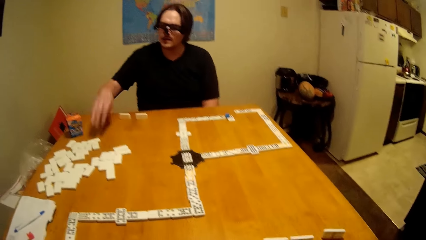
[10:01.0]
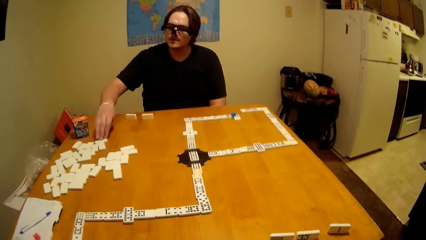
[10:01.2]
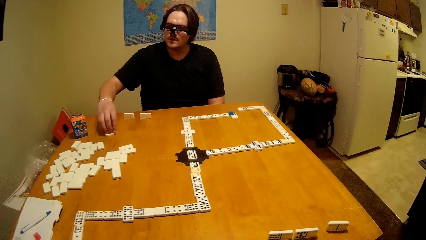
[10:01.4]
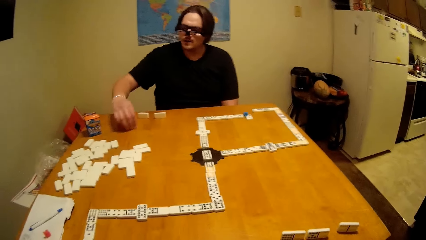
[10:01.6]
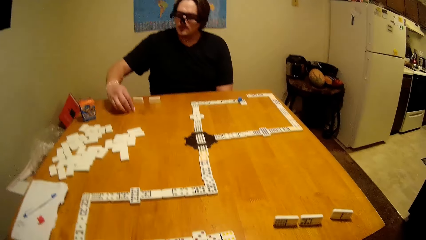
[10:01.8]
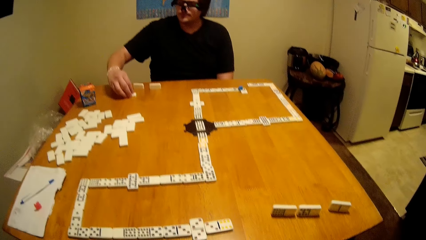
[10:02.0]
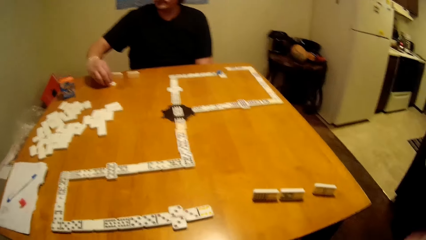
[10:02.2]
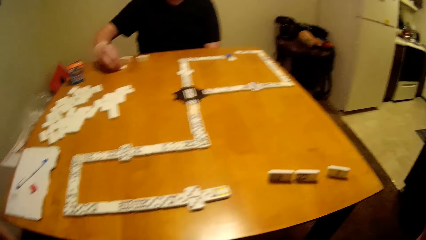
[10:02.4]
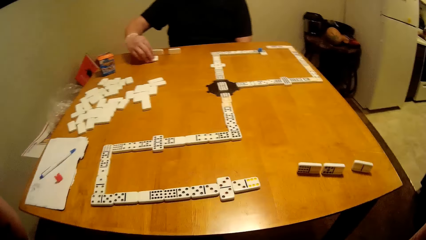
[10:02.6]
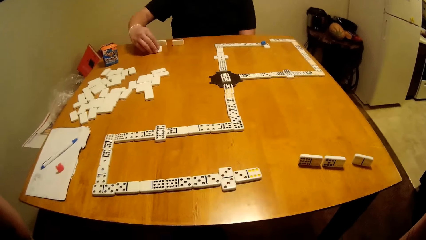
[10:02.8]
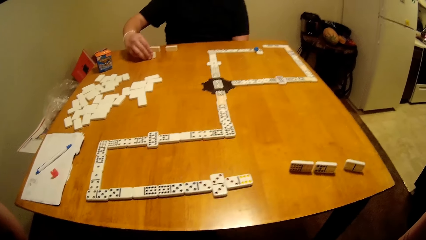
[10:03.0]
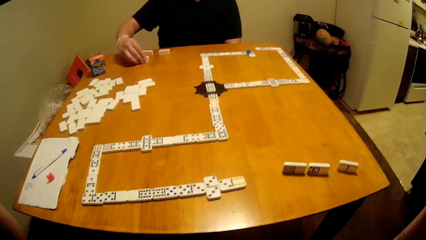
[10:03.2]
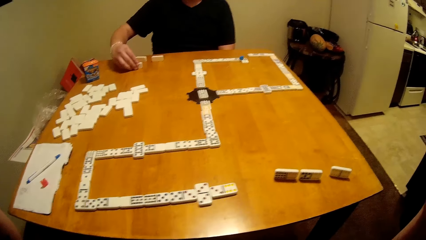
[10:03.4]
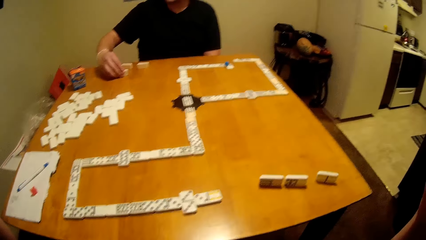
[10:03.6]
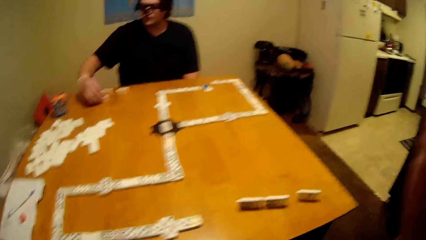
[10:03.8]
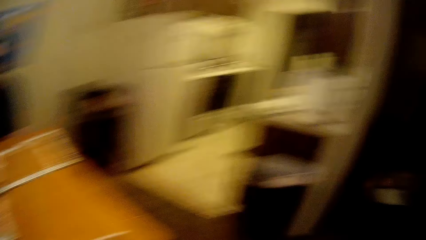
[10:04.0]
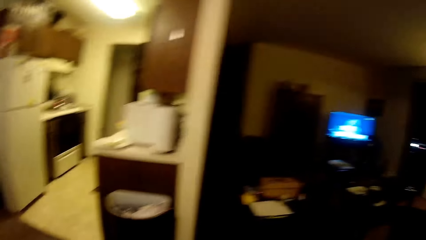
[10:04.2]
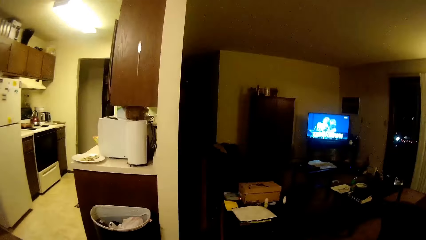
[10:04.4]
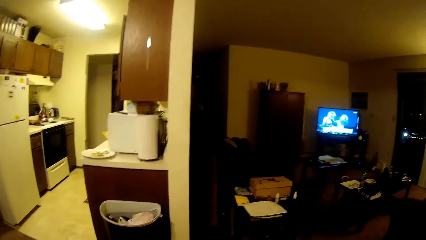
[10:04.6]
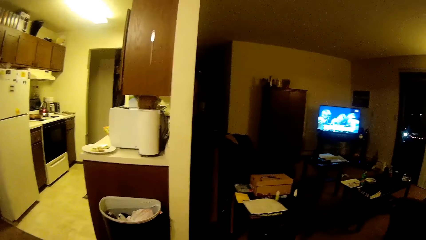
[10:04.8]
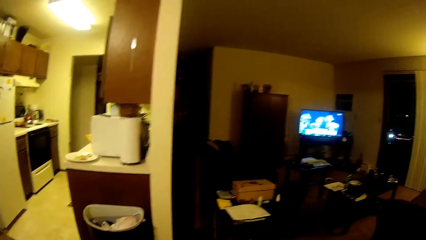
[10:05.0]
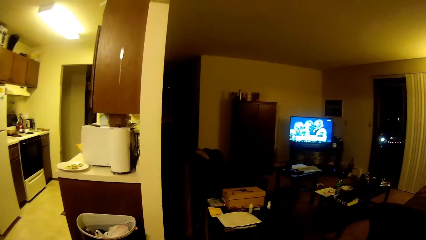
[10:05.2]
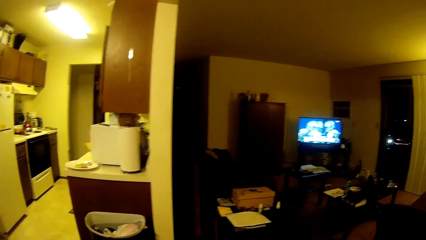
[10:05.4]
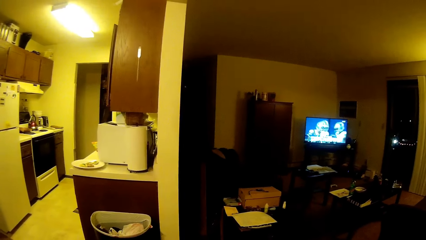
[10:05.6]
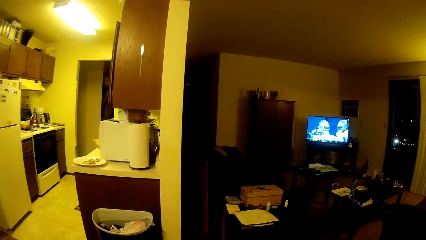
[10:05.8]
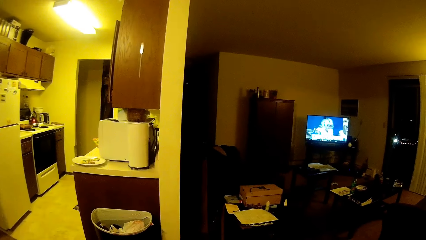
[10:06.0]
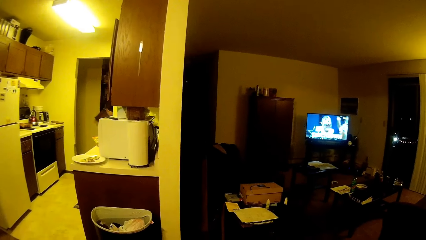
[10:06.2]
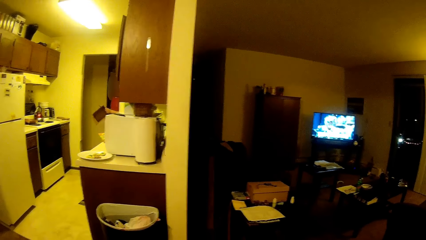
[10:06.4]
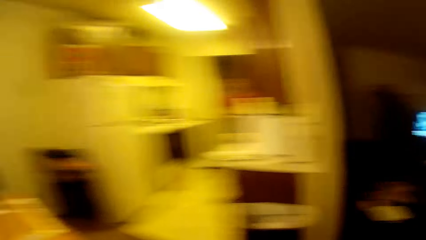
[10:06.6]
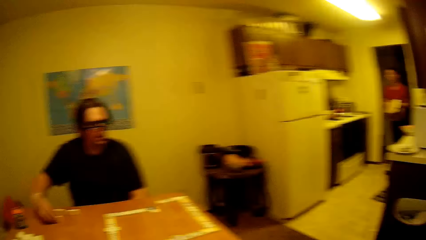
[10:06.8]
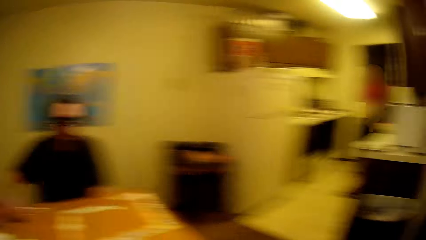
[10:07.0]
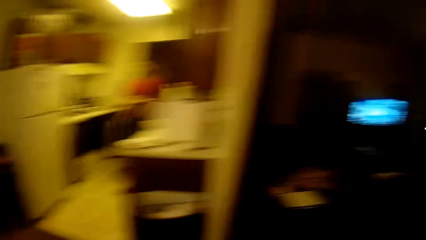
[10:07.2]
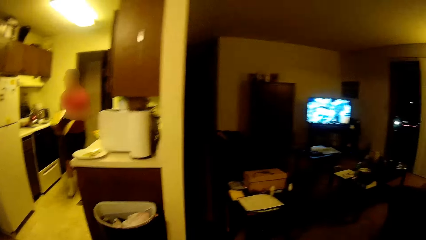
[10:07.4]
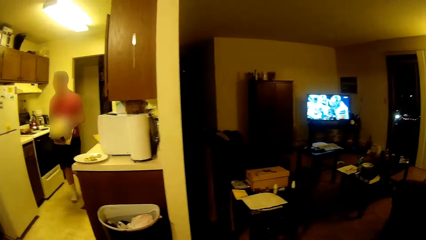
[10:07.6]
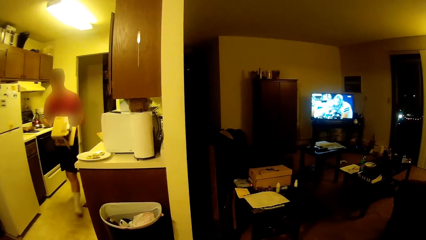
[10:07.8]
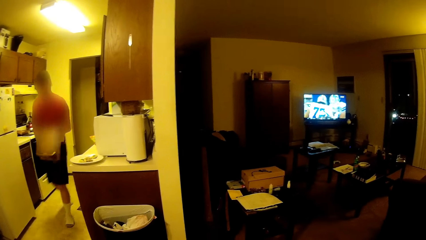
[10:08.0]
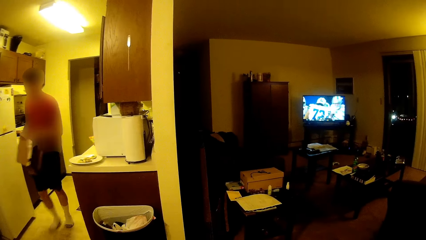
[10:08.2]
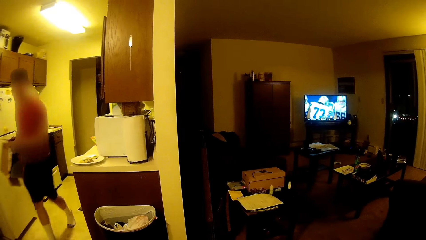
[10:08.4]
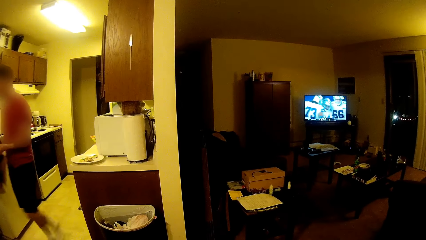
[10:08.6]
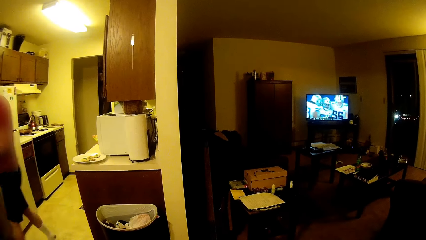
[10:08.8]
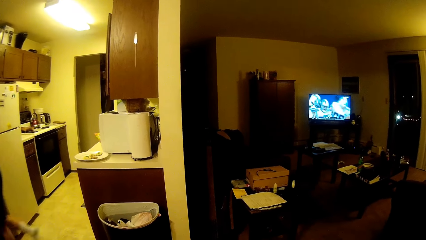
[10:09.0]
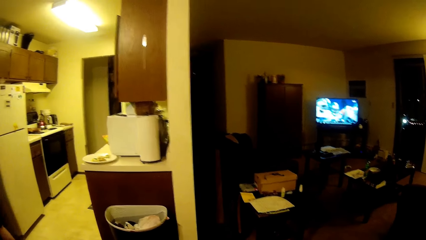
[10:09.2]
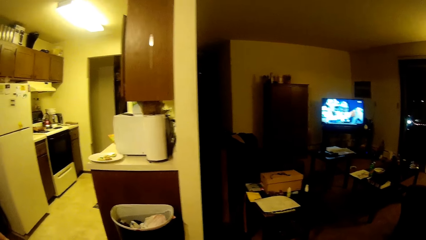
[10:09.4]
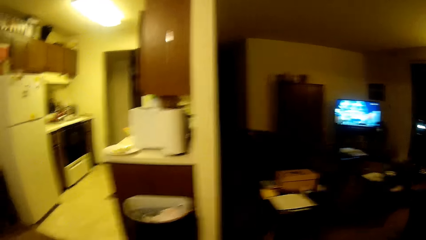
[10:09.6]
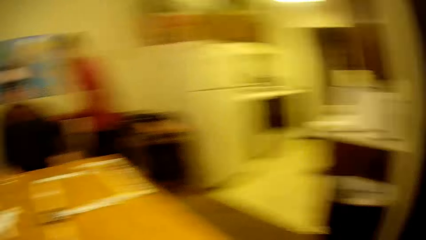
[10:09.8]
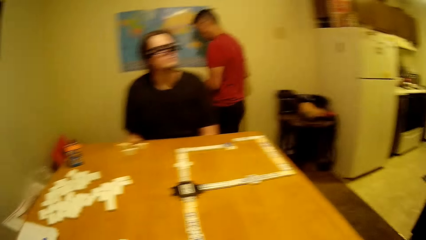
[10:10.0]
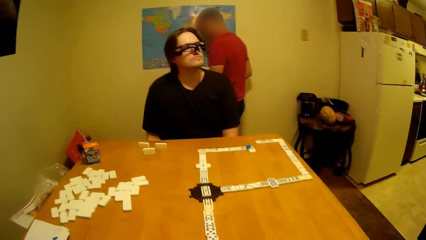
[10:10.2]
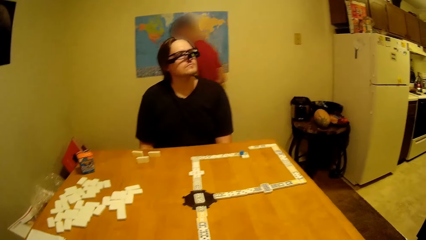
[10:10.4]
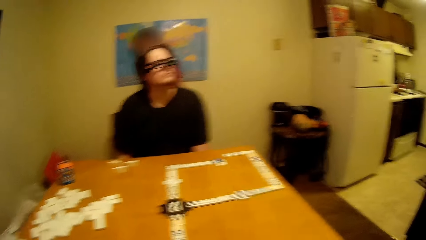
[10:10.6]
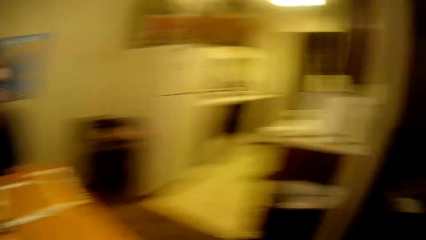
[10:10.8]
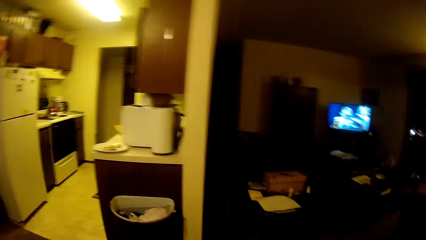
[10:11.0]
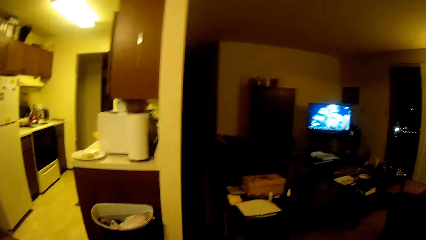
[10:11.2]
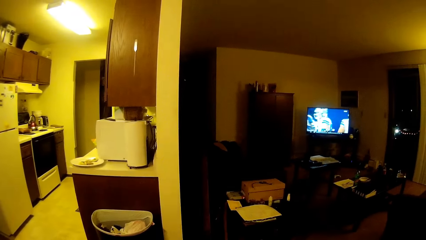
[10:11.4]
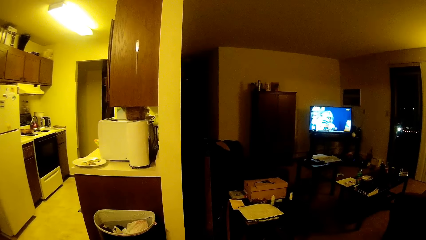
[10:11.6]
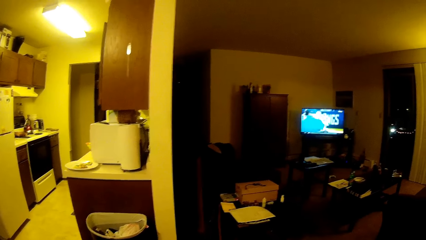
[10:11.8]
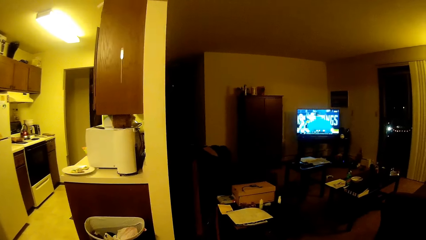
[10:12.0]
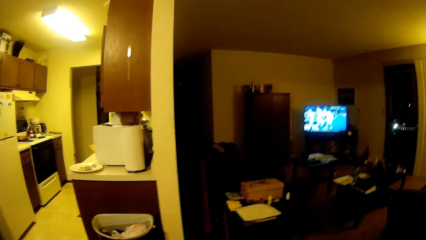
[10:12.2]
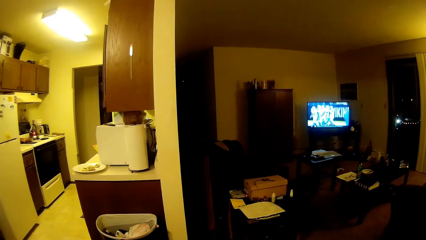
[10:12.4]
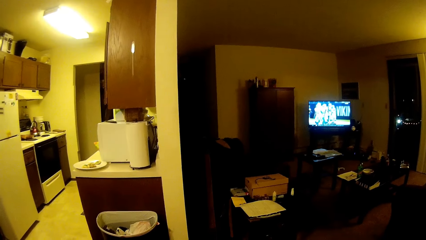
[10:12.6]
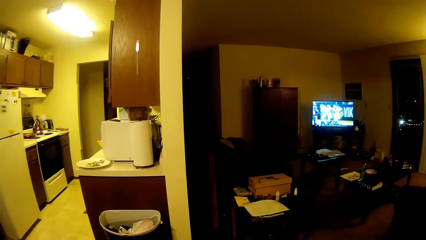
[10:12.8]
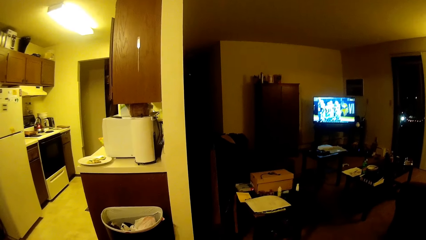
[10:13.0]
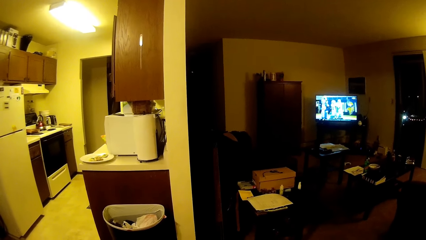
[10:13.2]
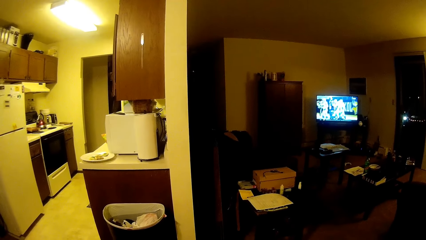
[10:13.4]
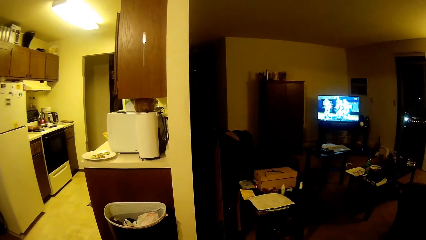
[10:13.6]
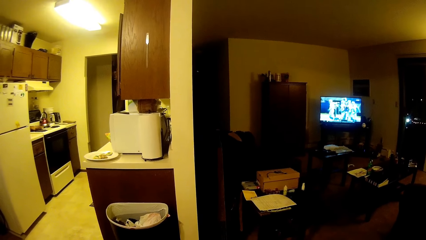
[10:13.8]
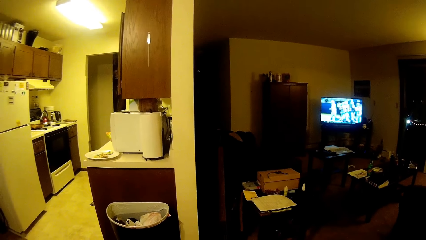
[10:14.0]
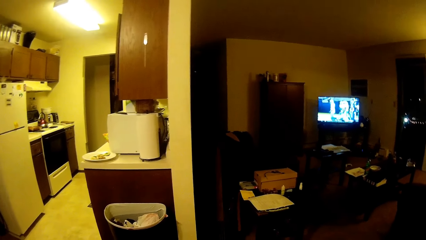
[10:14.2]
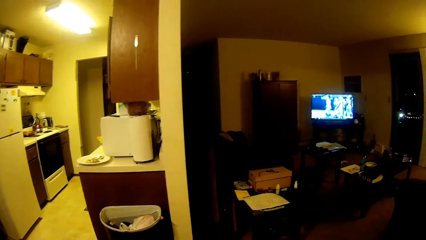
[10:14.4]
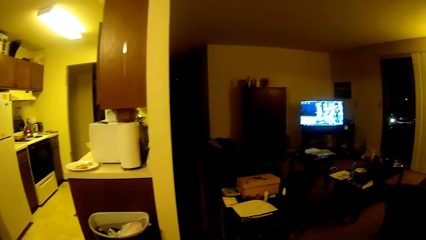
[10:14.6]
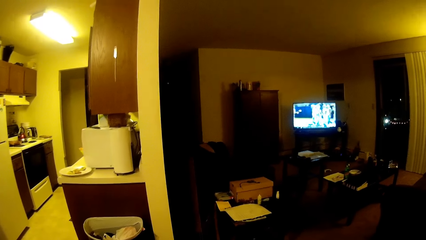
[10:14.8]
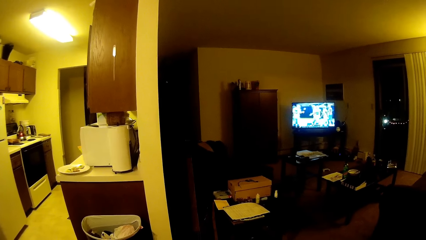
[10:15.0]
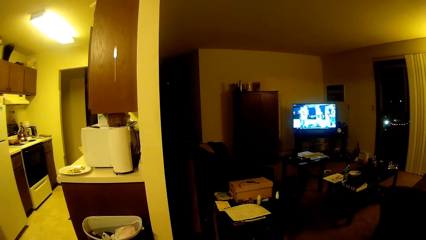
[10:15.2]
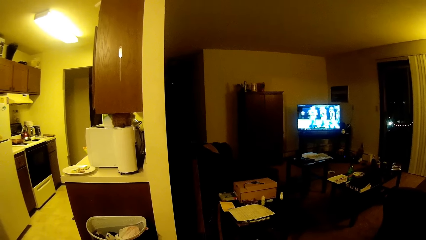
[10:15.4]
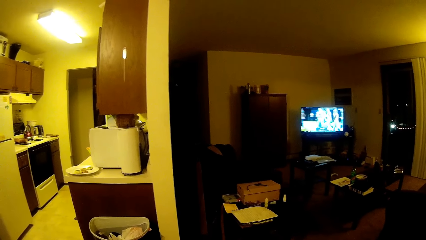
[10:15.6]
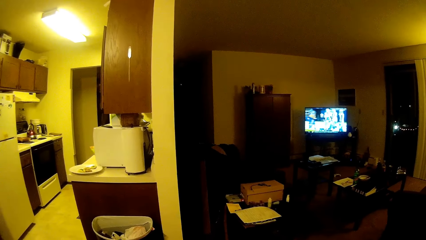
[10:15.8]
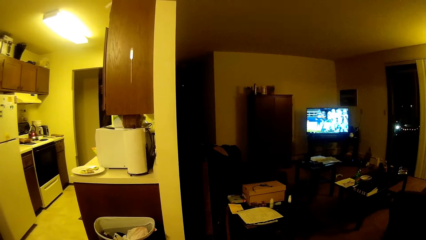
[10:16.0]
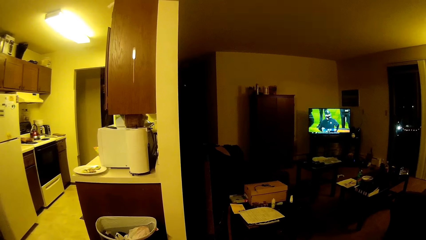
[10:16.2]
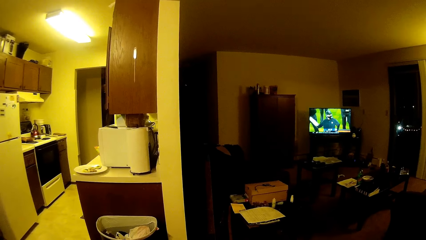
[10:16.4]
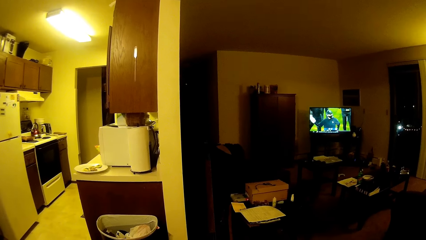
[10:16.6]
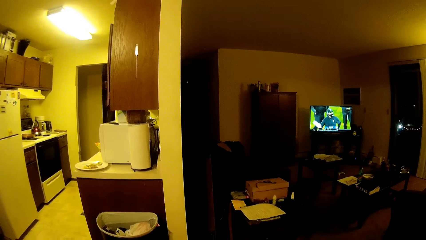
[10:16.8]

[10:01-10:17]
A man takes a piece of dominoes or dice and puts the piece of dominoes down. The camera wearer moves around the house. Another man comes into the room. The camera wearer looks around the room.
